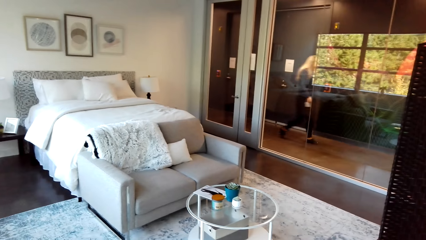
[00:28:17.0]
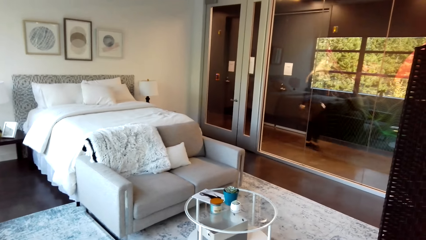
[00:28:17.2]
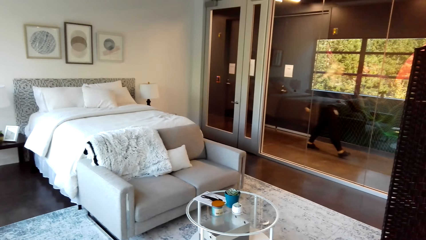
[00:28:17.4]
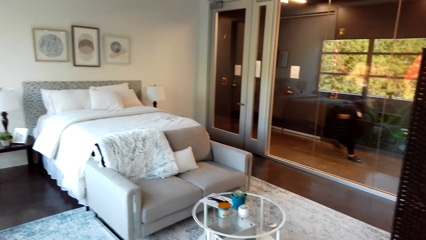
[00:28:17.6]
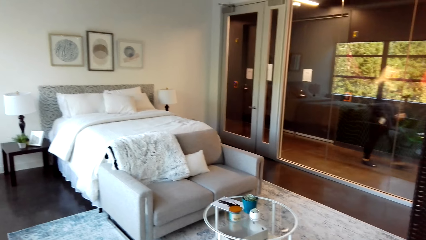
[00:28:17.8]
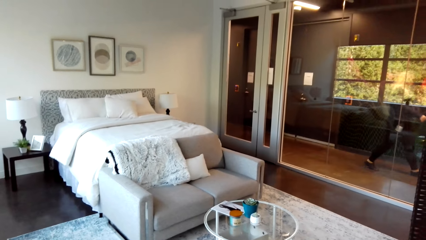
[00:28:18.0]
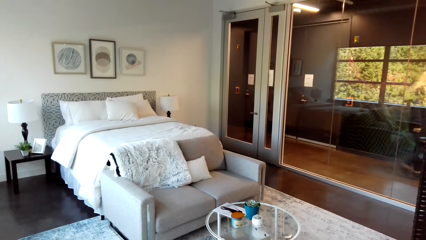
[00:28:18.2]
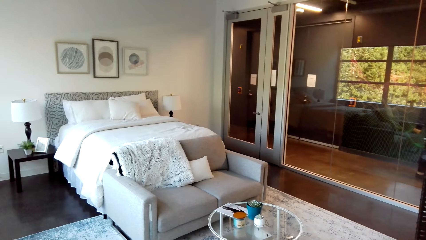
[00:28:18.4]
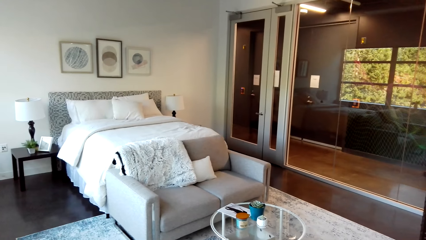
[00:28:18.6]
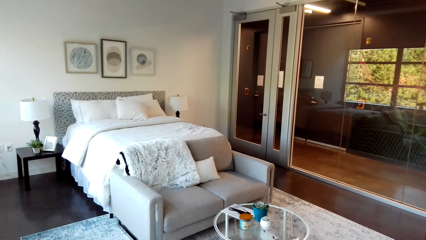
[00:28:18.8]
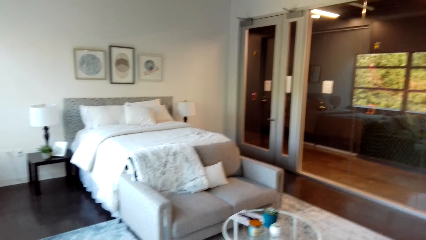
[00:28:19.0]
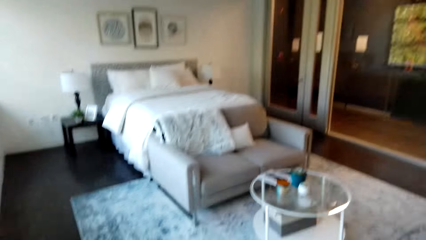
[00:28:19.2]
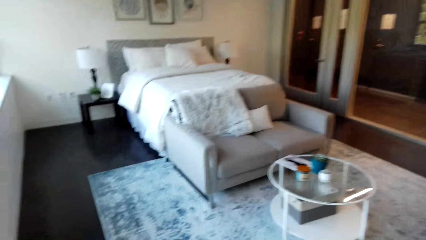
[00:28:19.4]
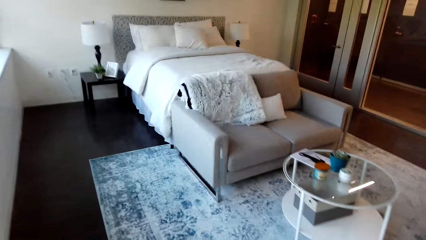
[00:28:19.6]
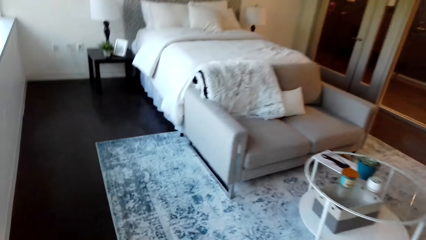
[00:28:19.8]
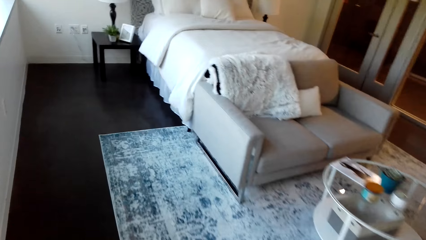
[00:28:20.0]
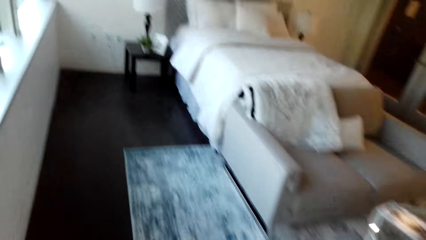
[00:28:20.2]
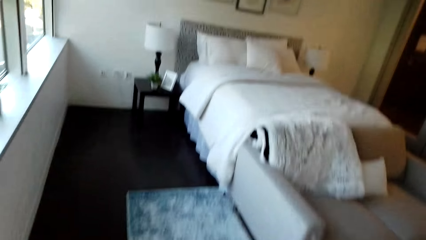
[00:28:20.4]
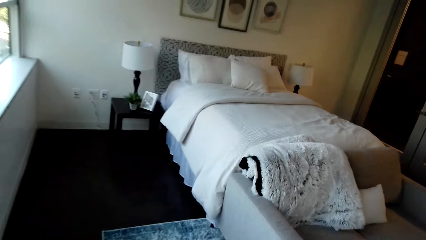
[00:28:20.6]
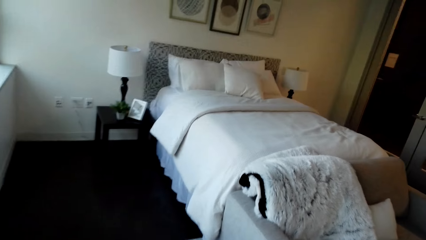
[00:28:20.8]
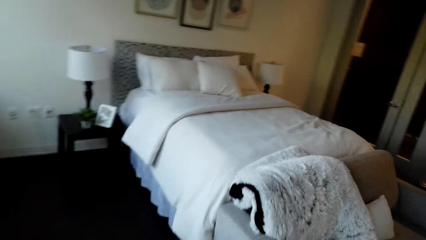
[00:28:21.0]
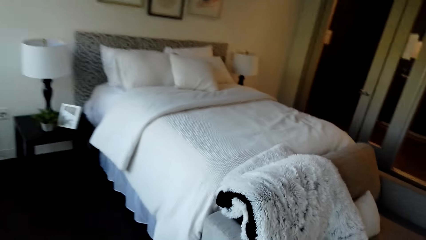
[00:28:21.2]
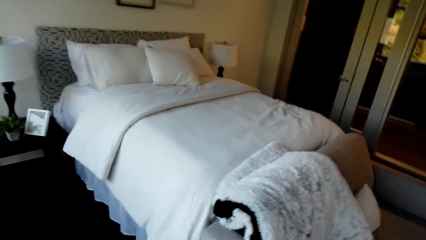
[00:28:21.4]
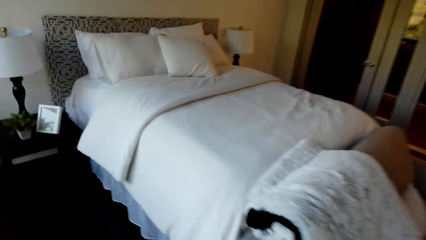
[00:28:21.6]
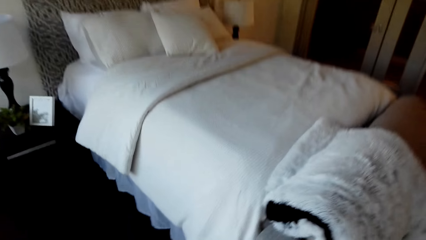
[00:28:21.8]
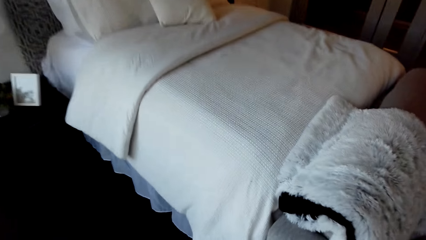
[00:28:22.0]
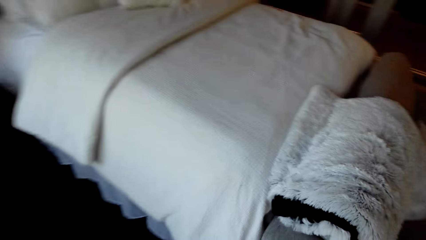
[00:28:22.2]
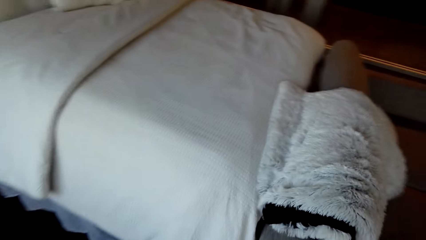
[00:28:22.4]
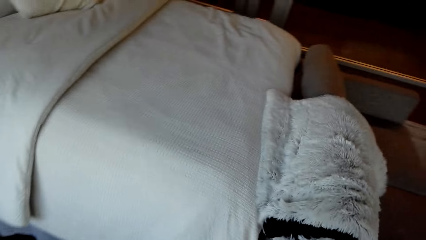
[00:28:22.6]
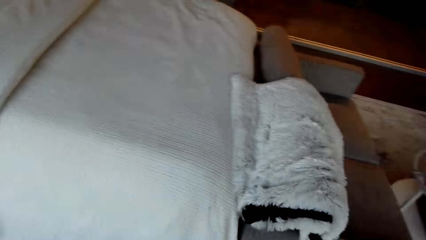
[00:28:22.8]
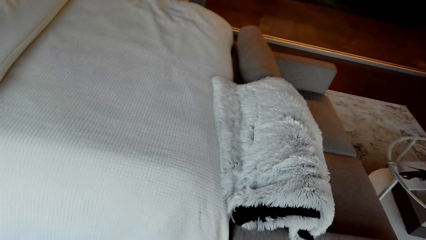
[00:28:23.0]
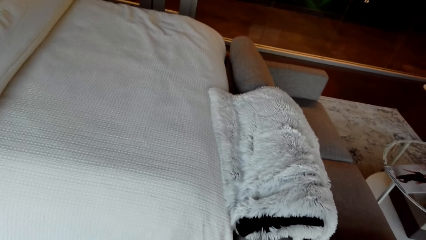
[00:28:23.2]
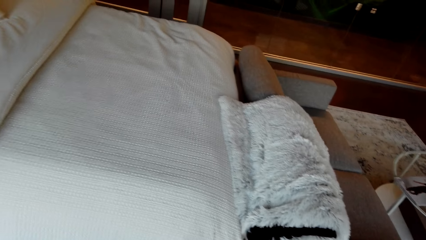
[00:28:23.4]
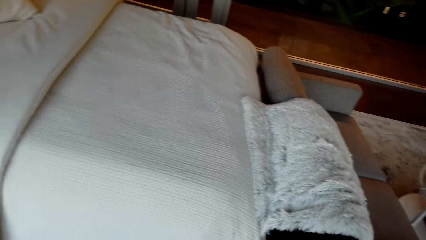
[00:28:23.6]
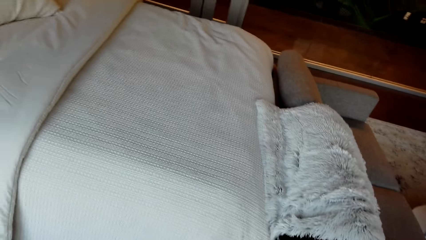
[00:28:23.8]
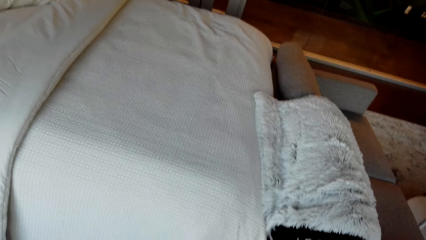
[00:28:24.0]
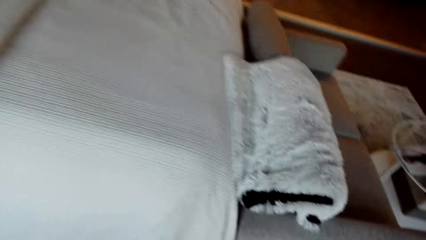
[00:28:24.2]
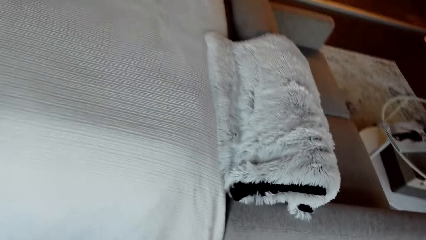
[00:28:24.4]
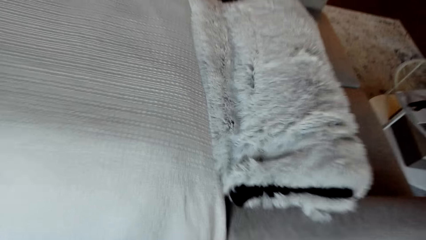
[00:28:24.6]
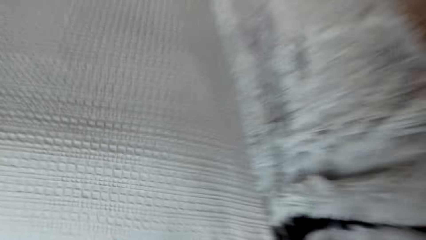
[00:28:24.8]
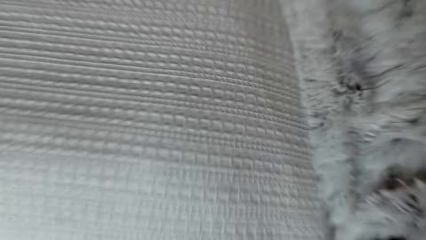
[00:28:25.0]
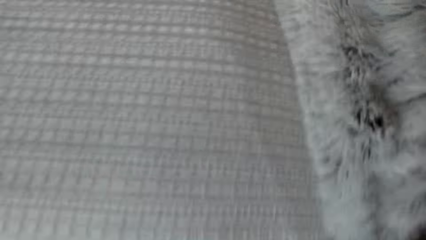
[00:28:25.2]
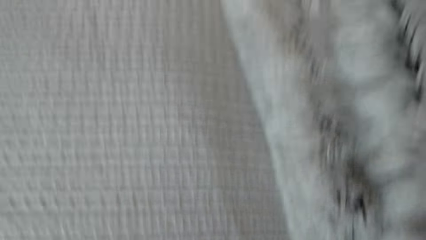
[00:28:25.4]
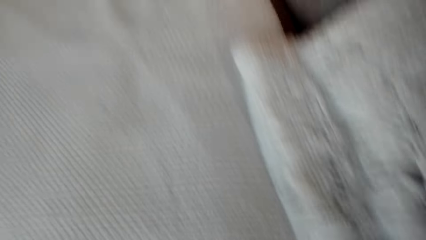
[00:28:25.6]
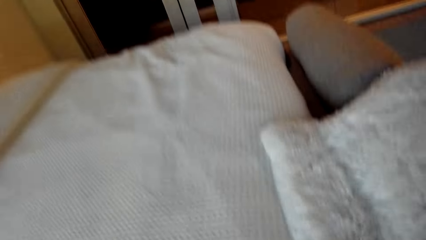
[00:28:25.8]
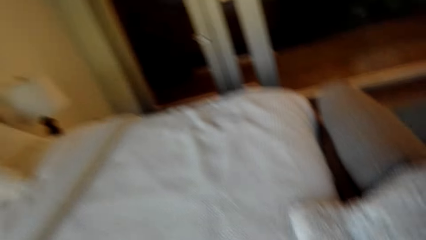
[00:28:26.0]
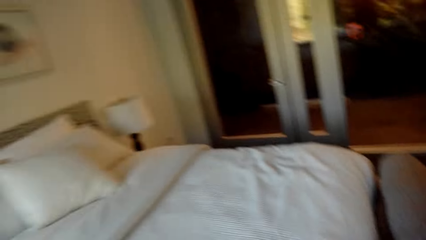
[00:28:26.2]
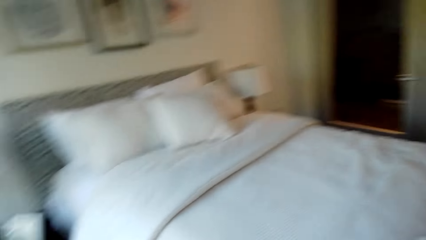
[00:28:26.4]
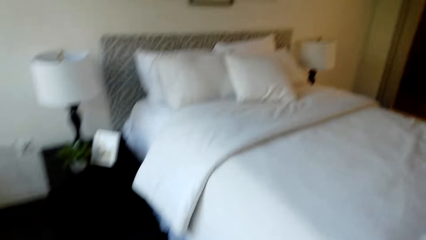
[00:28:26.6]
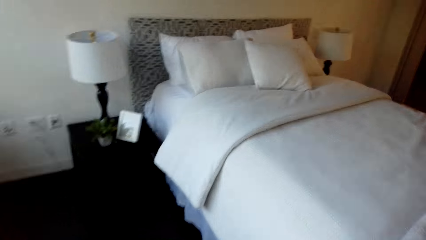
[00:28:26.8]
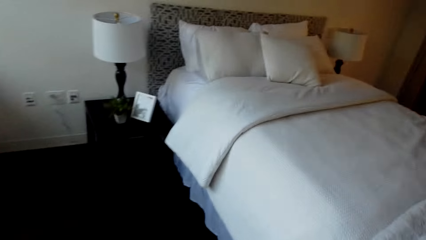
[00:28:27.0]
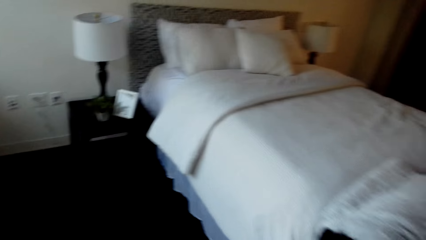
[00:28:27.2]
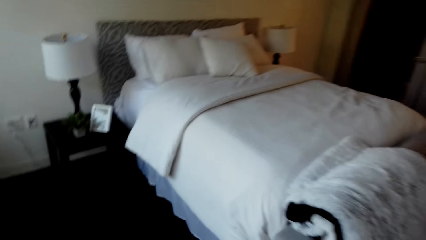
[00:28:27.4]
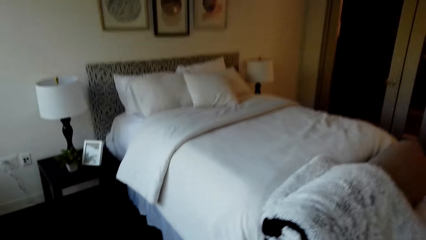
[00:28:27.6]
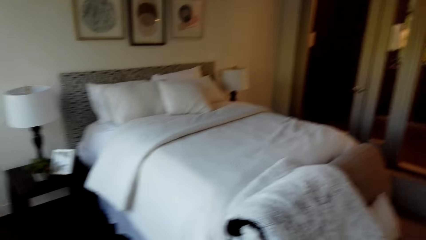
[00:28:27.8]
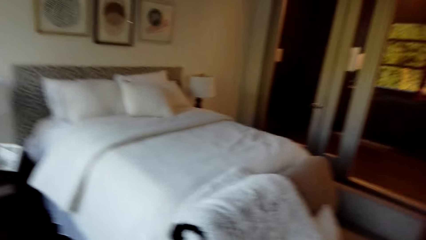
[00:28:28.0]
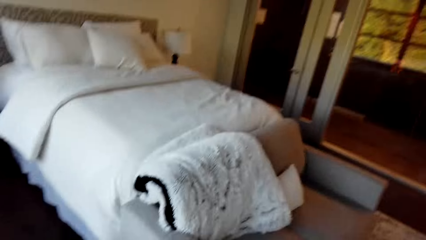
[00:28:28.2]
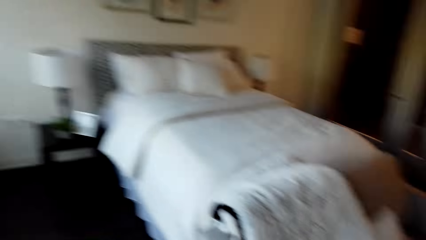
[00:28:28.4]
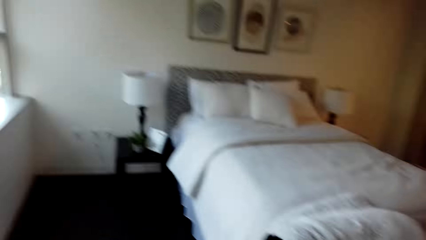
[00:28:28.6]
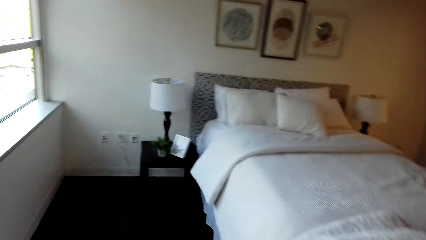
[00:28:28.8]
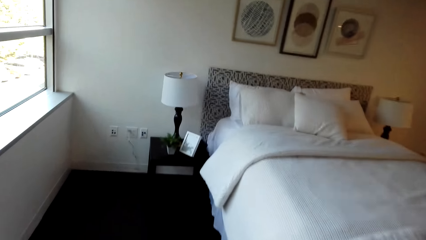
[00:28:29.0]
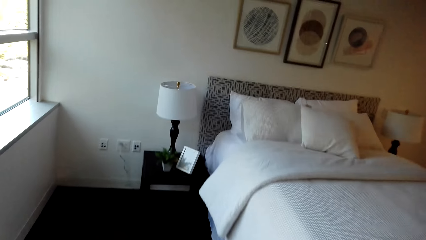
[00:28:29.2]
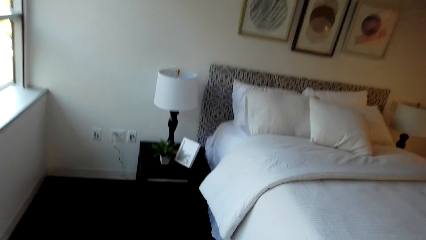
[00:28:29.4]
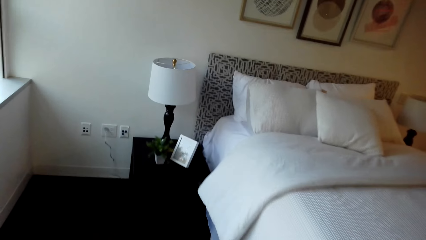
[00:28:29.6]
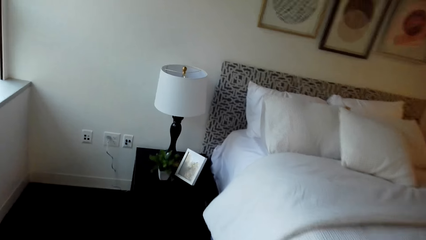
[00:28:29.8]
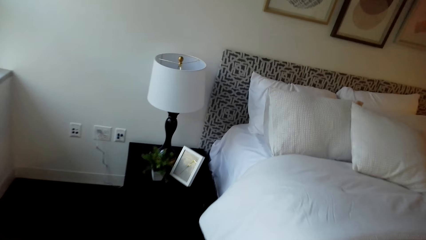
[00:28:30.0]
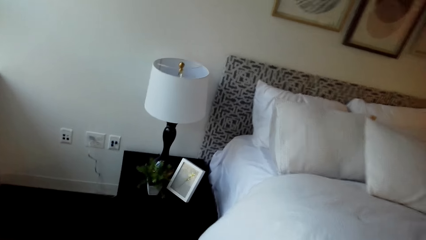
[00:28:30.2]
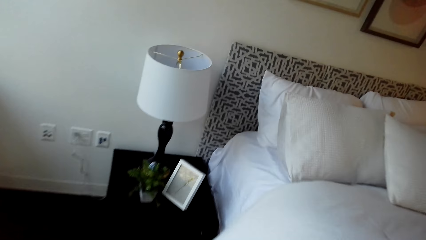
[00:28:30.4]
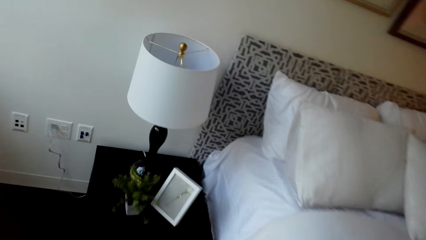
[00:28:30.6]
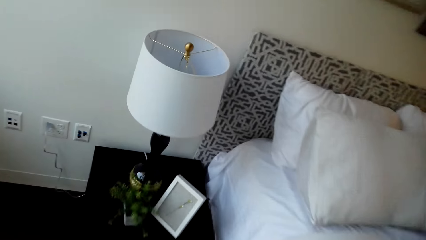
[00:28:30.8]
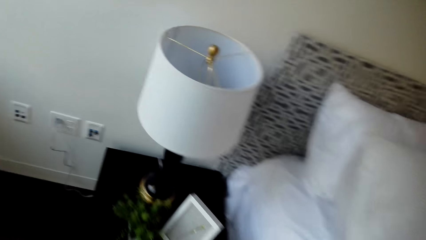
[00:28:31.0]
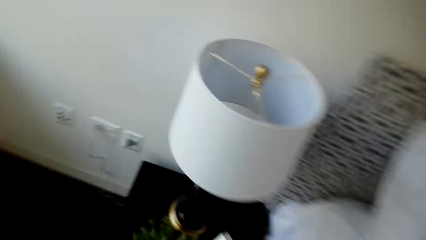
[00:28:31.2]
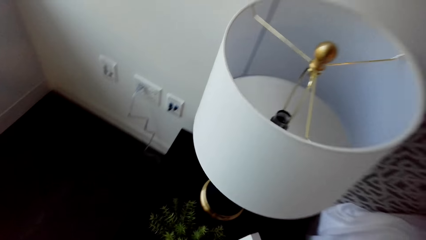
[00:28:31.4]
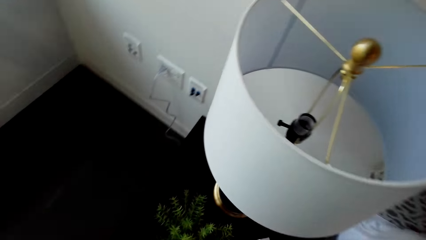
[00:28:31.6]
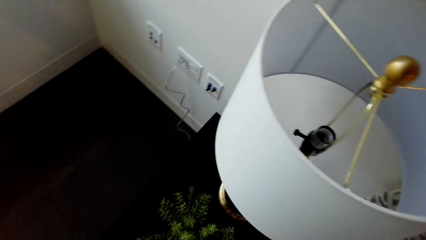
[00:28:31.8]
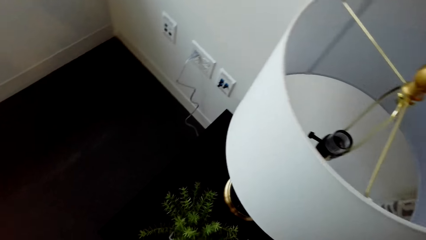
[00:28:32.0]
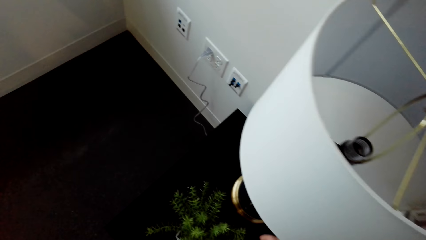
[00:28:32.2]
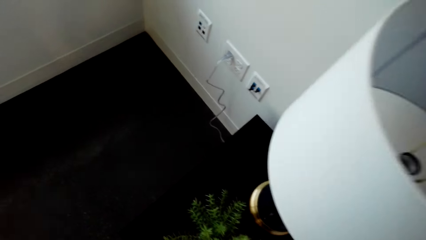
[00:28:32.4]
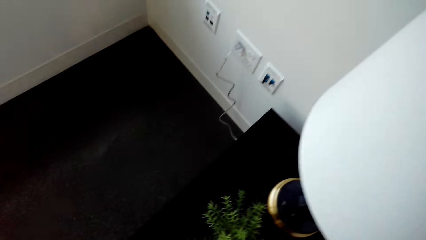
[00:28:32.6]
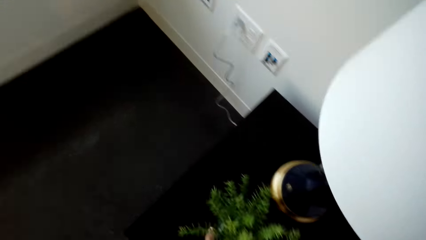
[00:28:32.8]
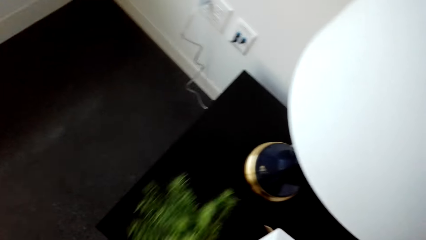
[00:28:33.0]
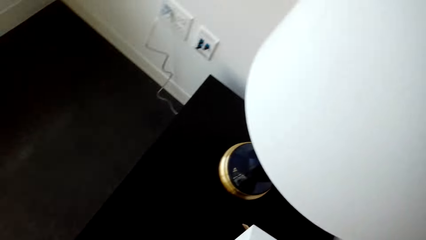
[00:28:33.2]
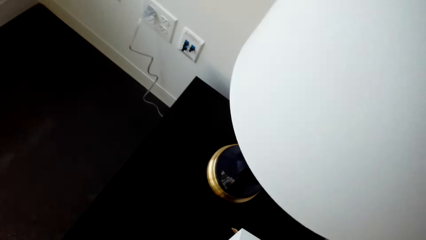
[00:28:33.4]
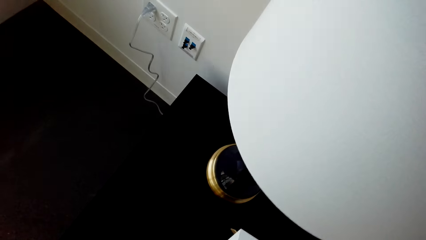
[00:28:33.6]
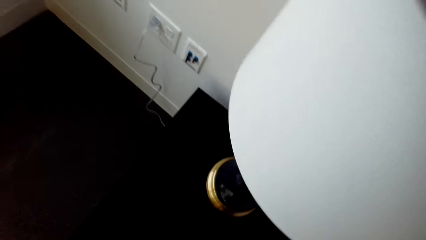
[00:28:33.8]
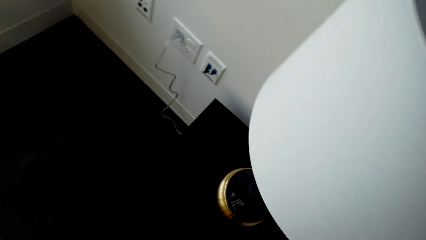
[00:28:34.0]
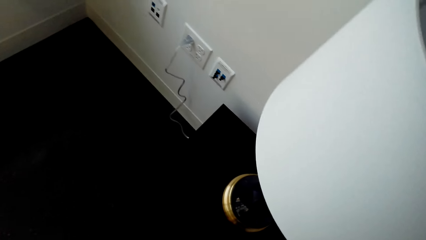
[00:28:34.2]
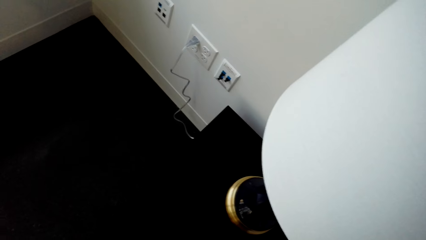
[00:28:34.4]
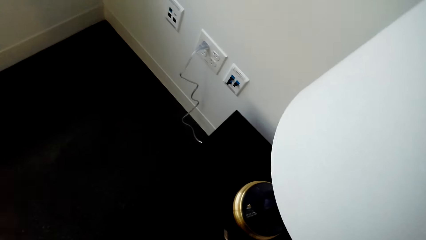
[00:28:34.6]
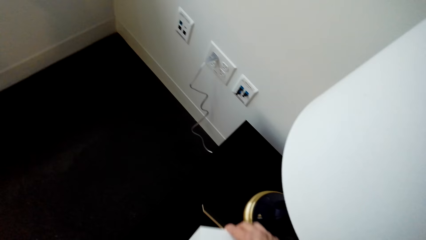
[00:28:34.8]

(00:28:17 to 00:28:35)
The camera wearer walks around the house. They take a house plant.
